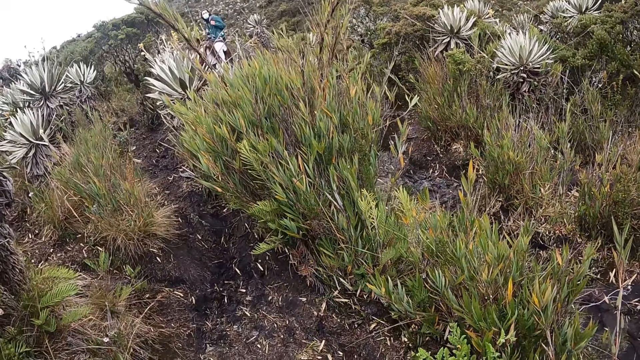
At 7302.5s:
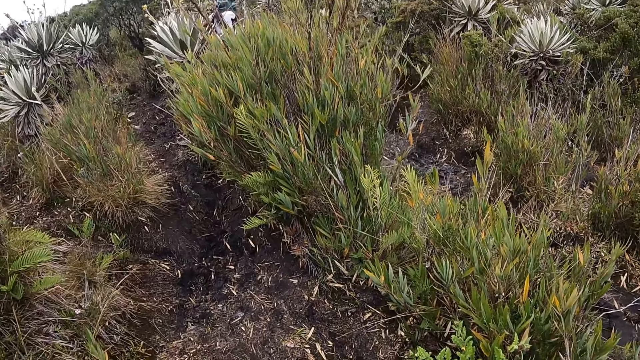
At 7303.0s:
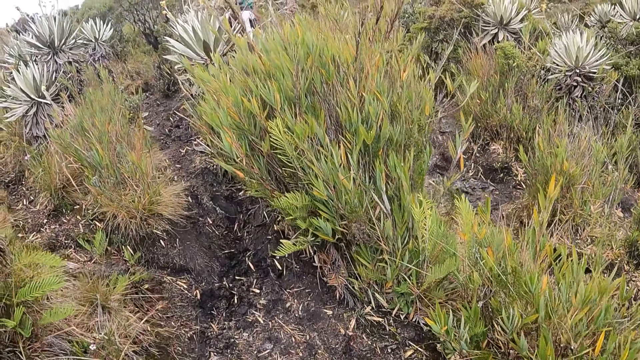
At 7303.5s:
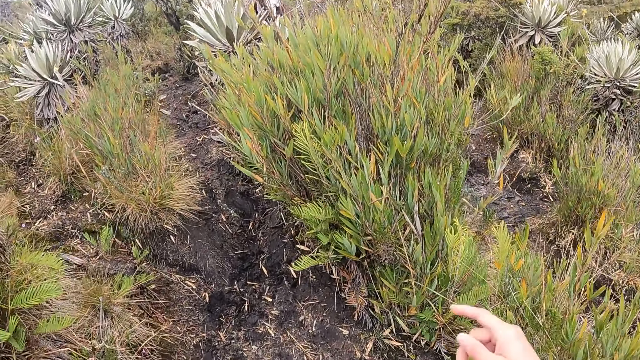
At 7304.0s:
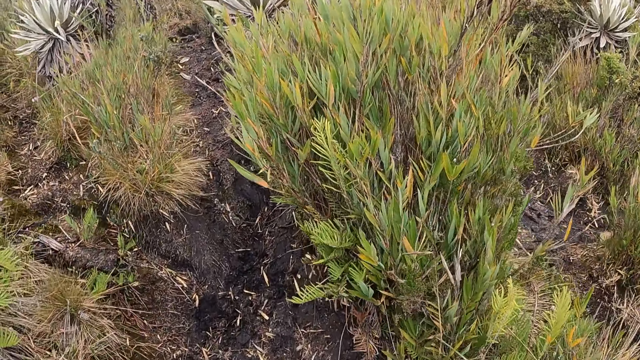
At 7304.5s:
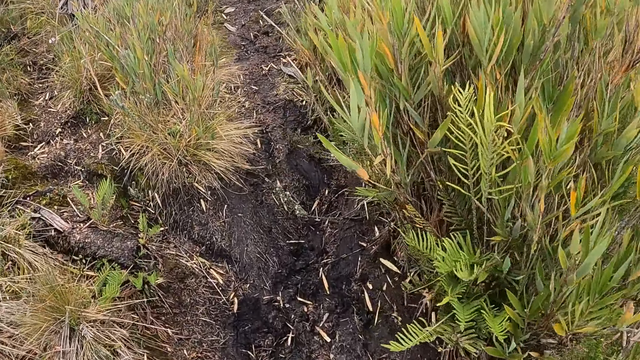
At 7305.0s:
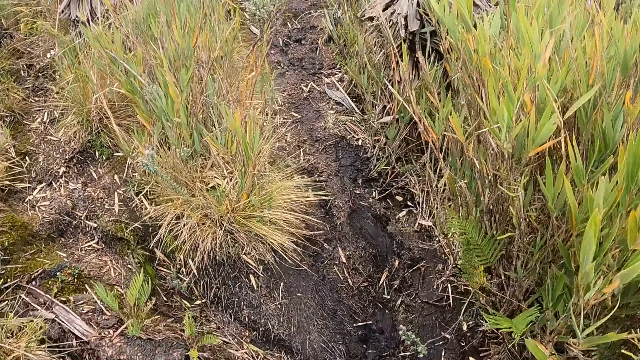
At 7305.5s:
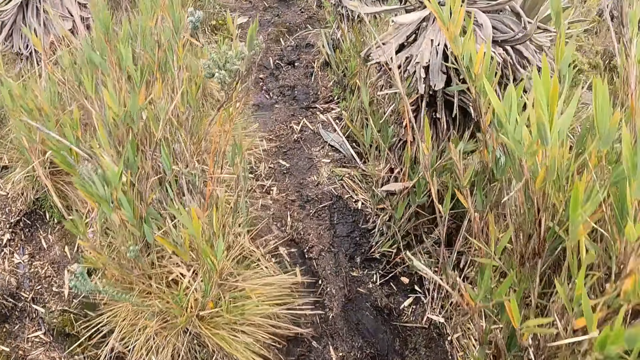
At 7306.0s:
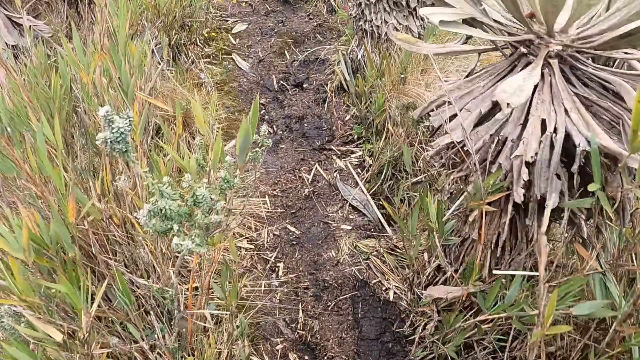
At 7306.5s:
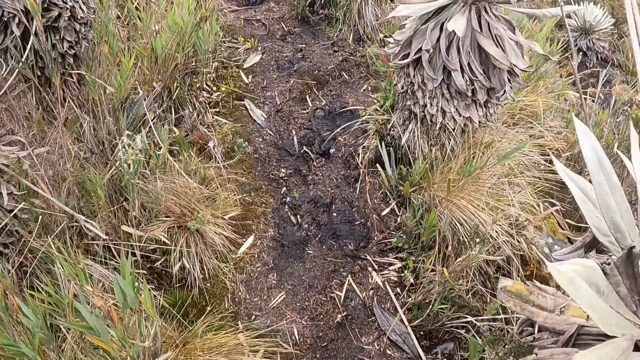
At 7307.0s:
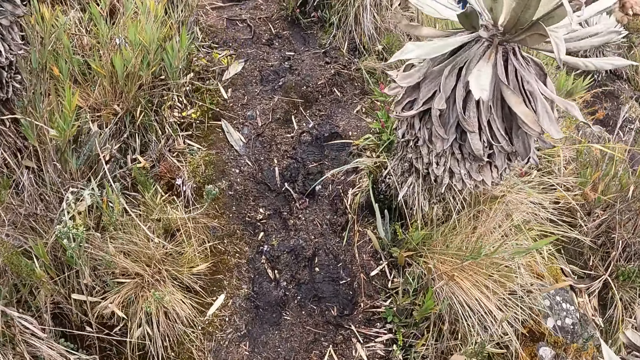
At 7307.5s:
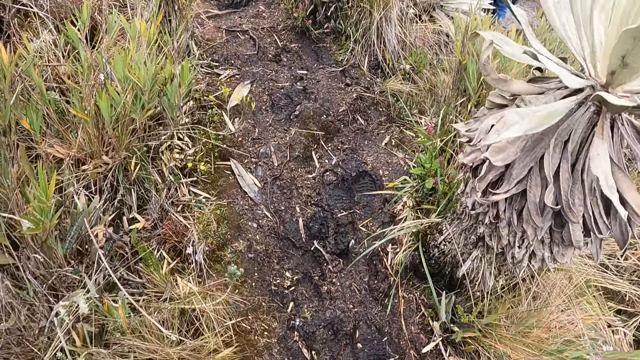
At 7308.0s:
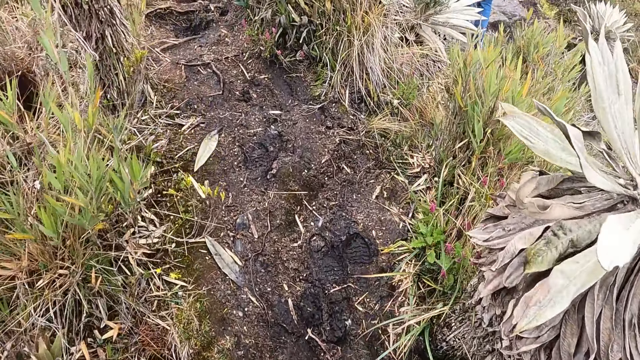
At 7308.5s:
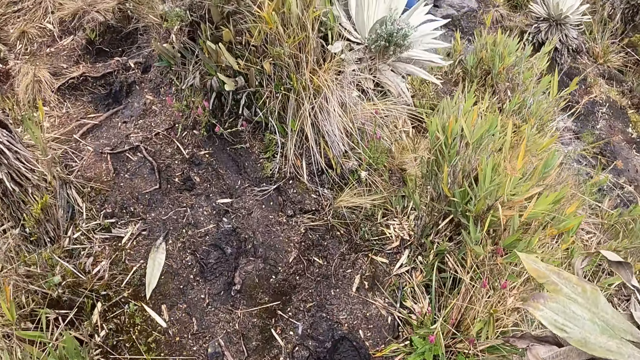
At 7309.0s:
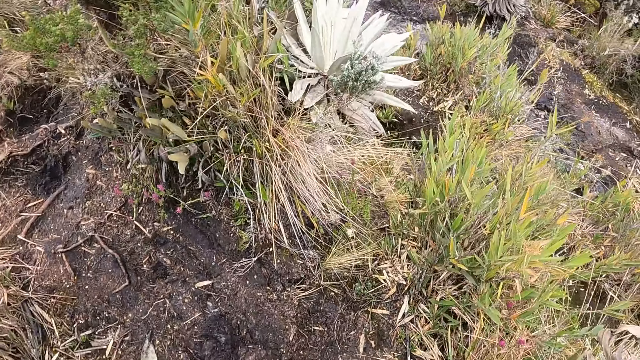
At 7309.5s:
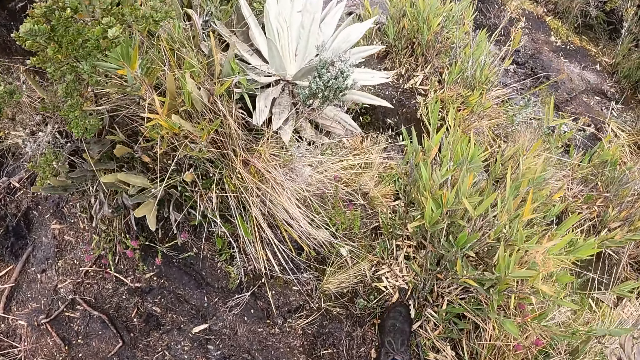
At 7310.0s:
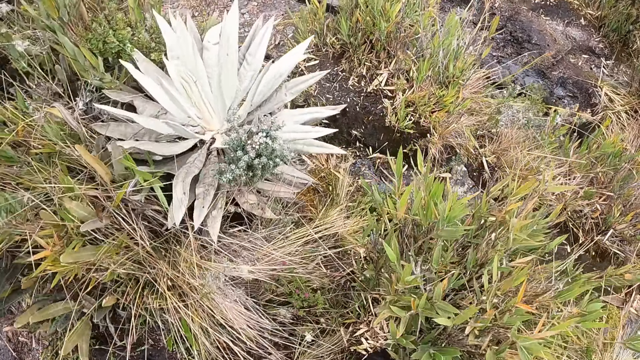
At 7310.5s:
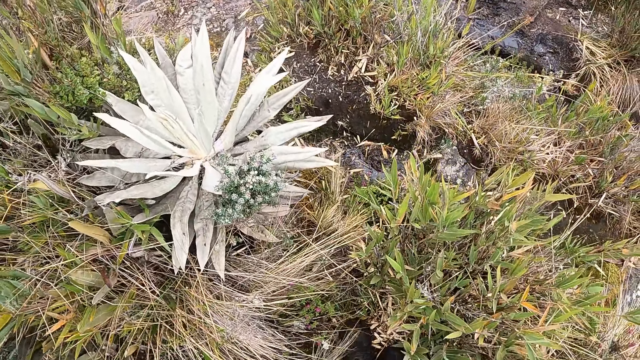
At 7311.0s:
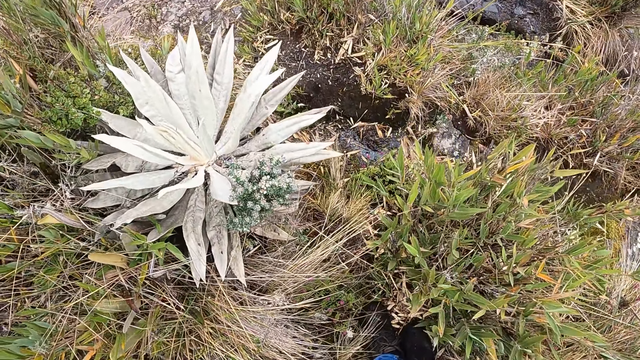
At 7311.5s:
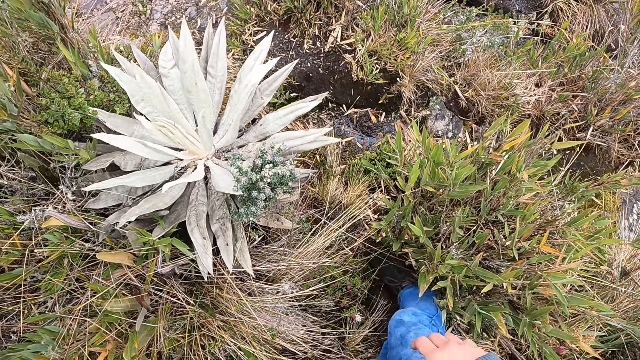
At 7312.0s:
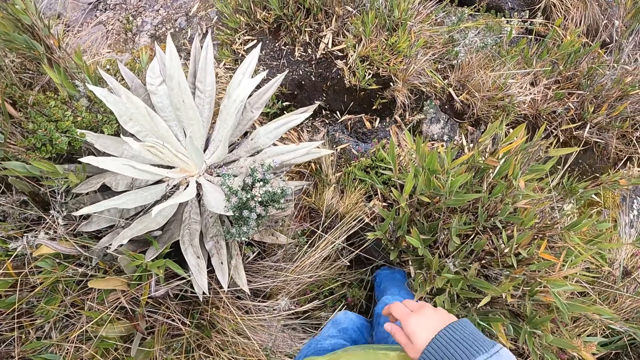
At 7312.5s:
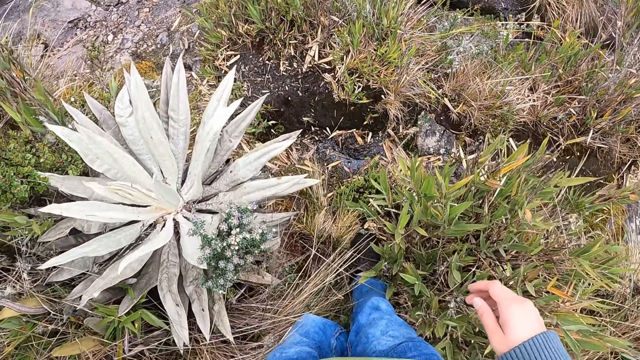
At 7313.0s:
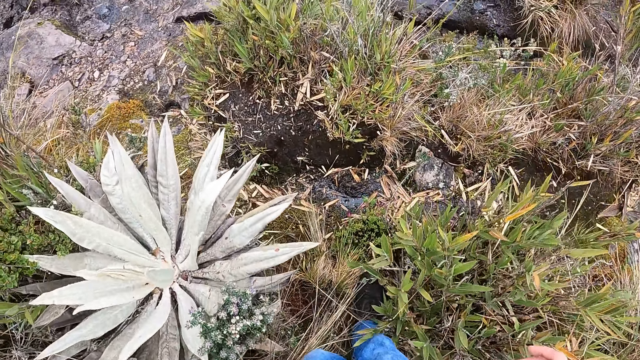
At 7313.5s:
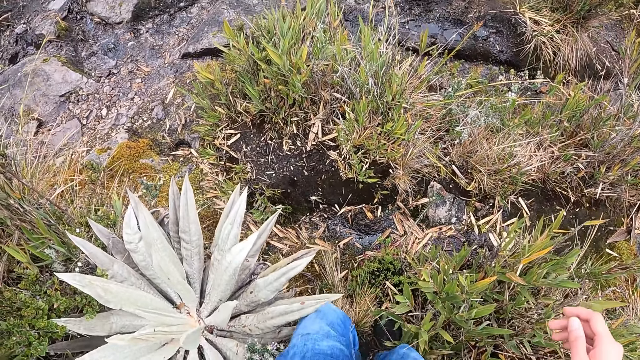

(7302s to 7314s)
The camera wearer points with the right hand and walks around. They walk looking at the ground. They walk around the forest. They look at something.

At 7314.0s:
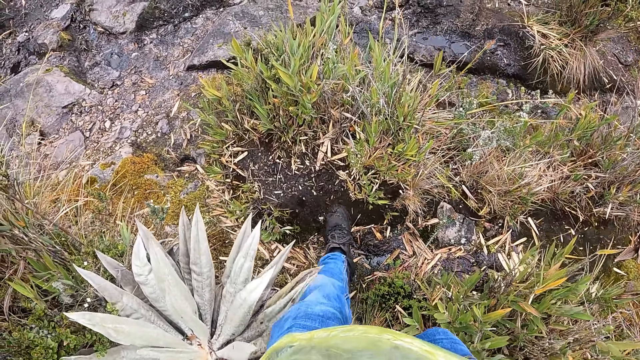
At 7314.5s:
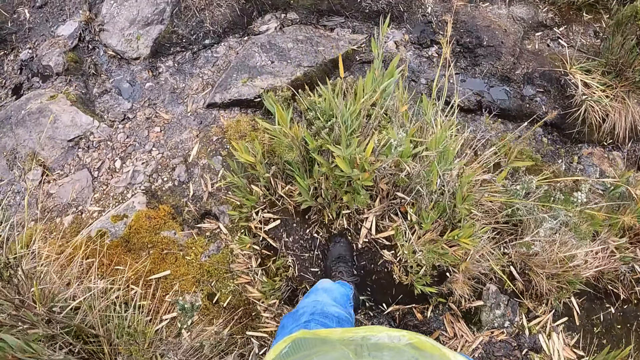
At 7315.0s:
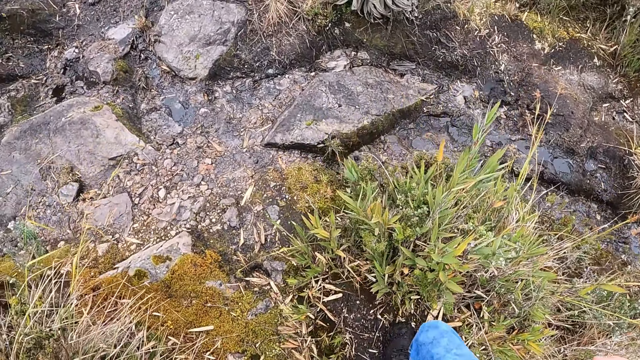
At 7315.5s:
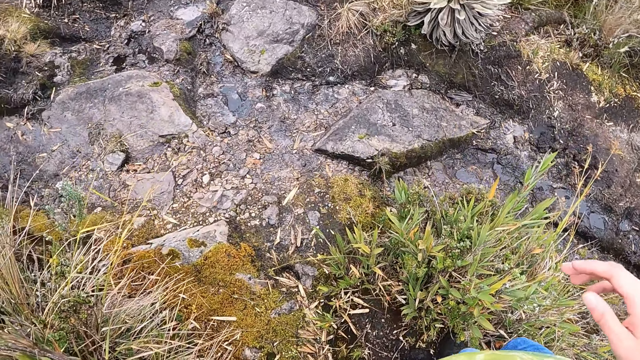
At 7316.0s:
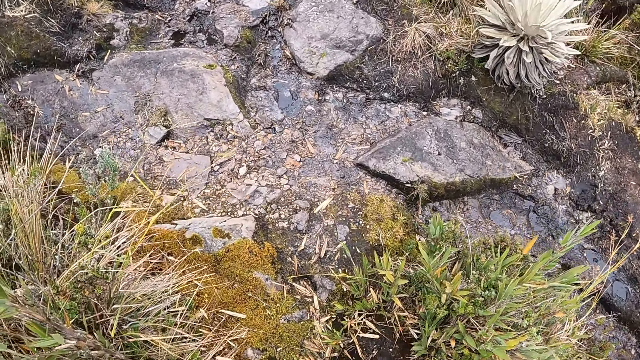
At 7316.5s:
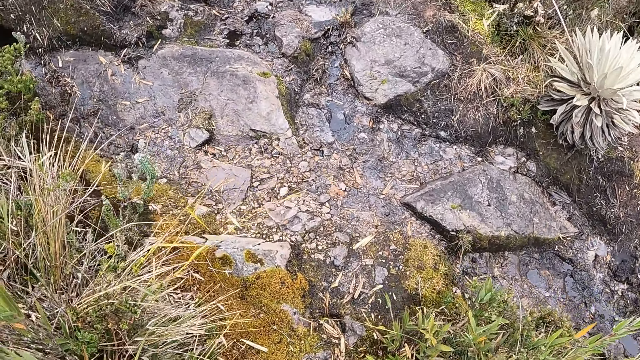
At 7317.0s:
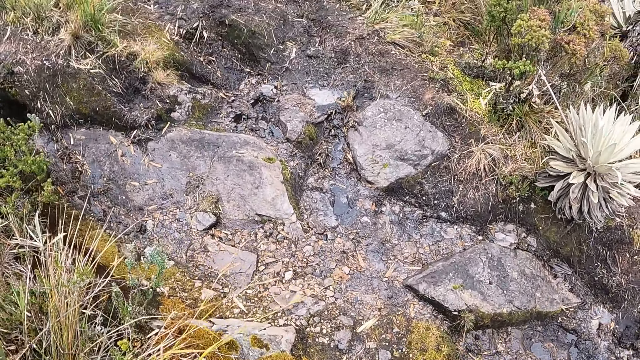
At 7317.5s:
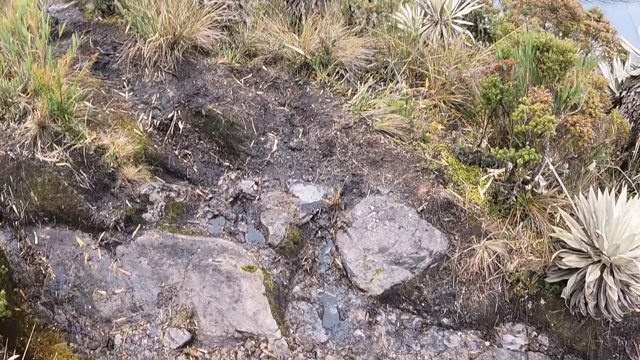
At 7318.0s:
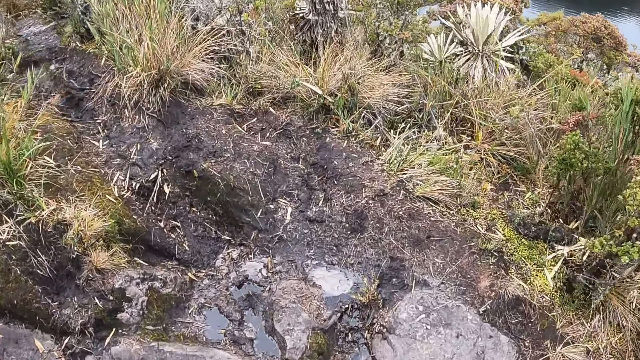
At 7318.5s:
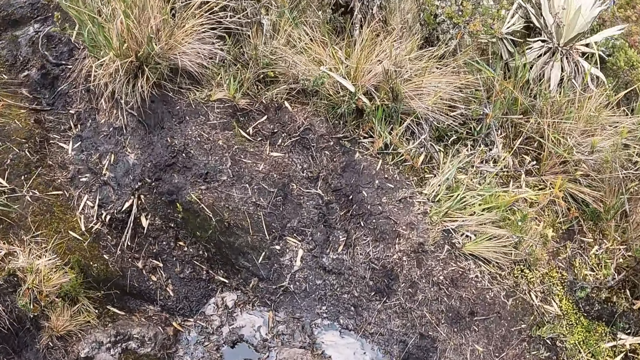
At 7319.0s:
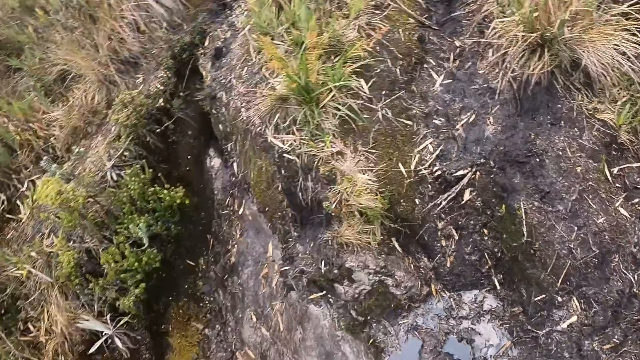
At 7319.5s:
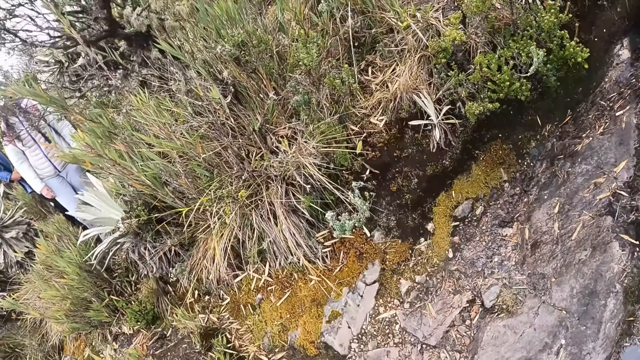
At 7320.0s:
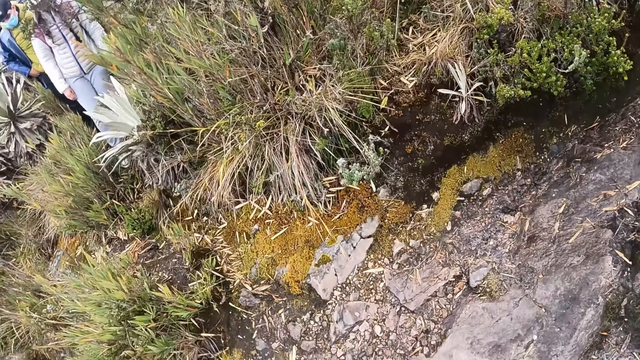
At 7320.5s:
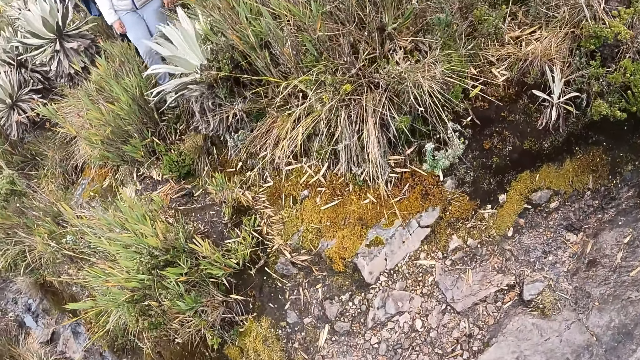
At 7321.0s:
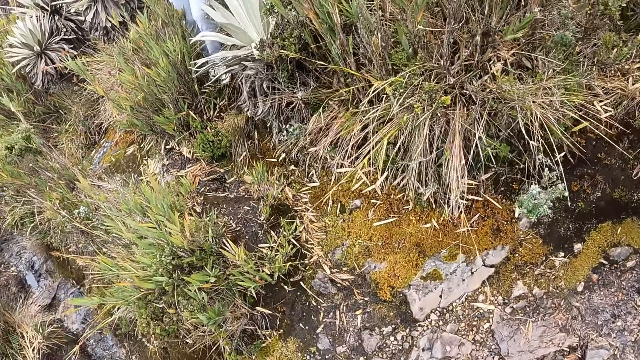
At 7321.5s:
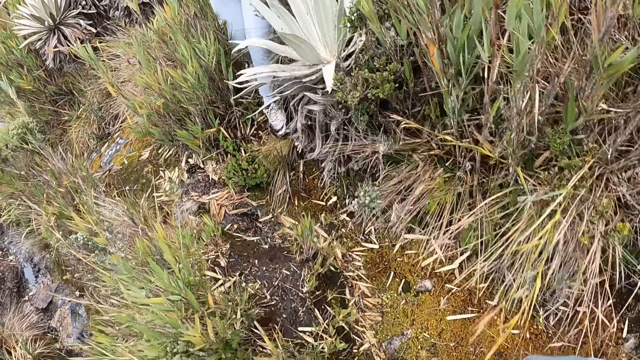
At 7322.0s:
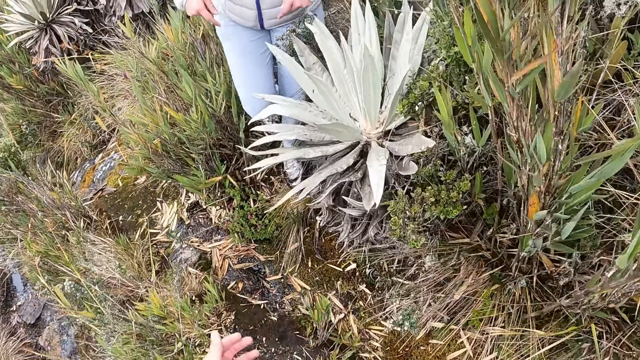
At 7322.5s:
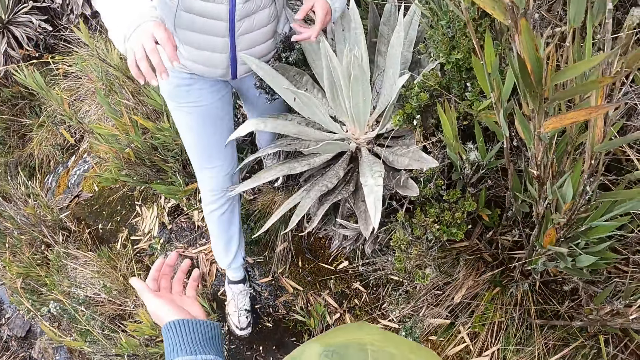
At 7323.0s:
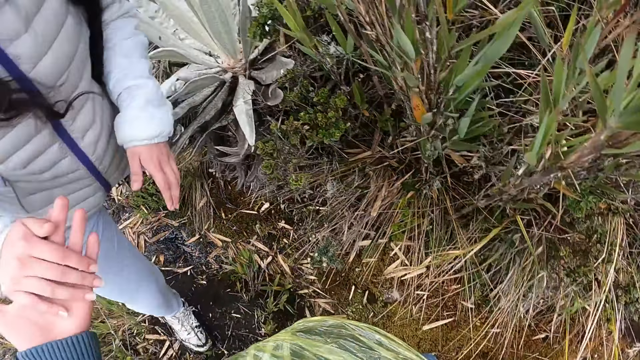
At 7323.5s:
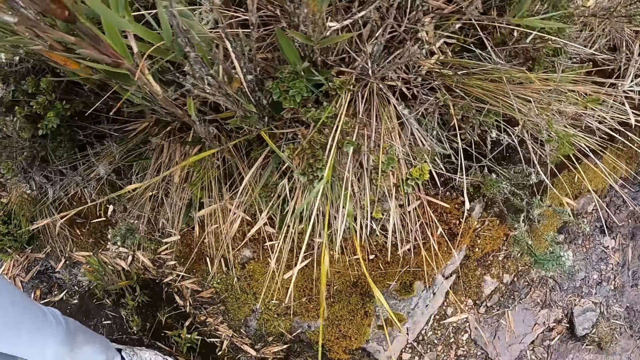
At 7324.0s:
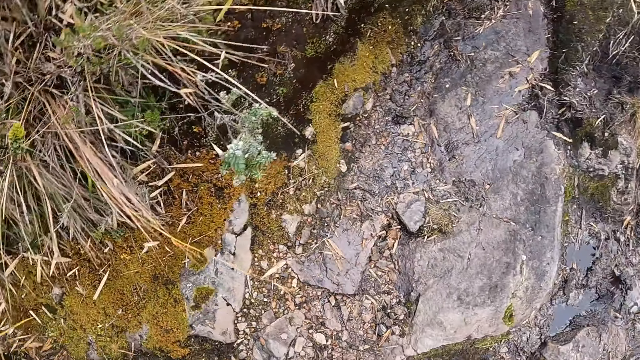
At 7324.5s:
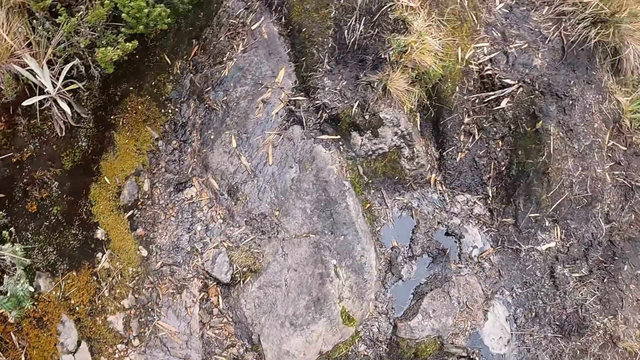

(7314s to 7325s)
The camera wearer walks around the forest. He looks around the forest. He pulls a woman's right hand with his left hand. He holds the woman's hand.
